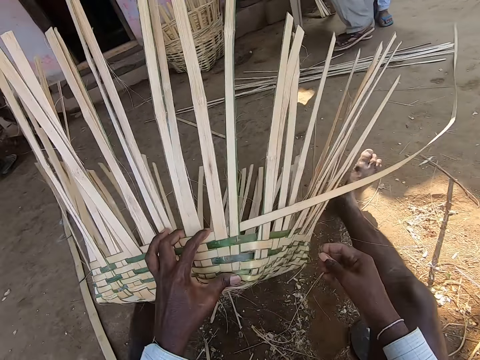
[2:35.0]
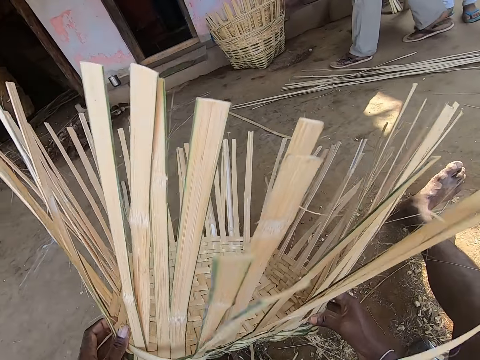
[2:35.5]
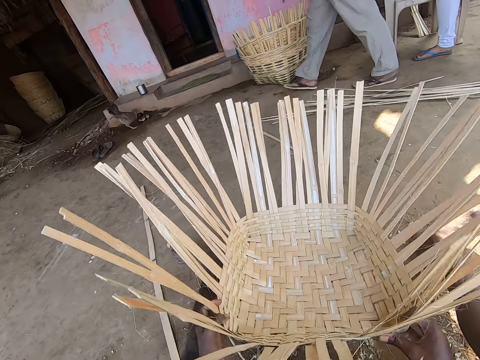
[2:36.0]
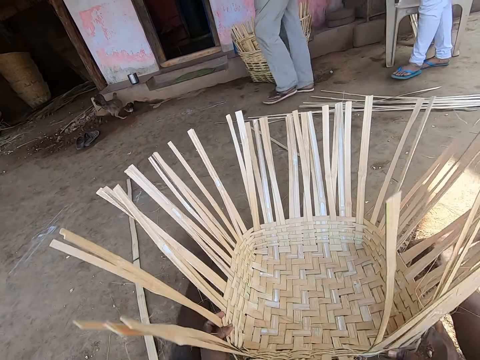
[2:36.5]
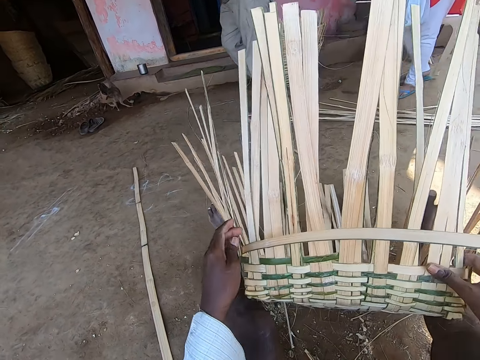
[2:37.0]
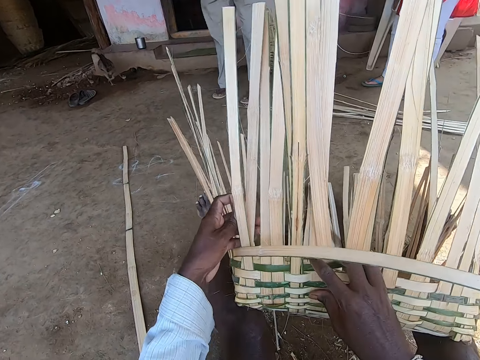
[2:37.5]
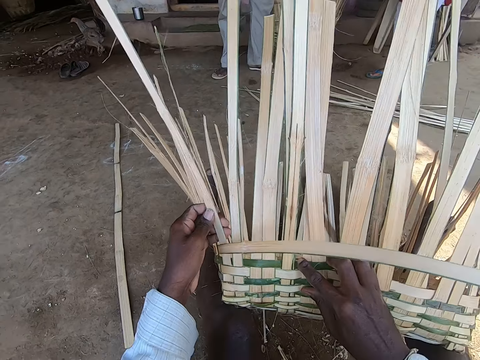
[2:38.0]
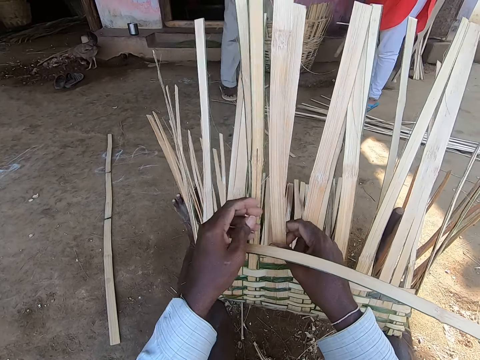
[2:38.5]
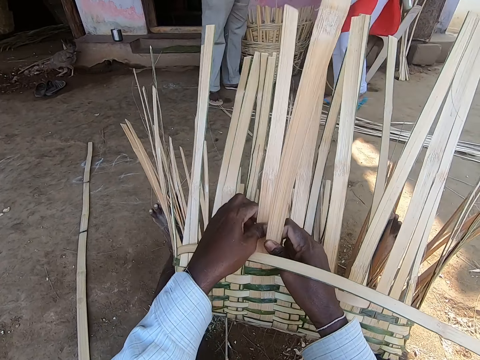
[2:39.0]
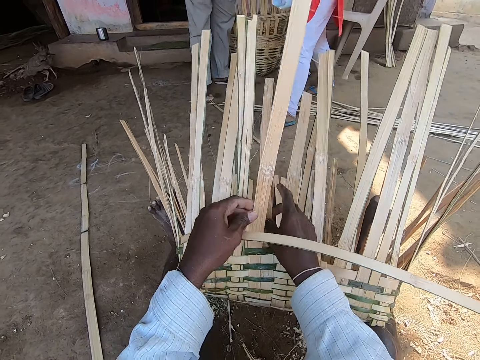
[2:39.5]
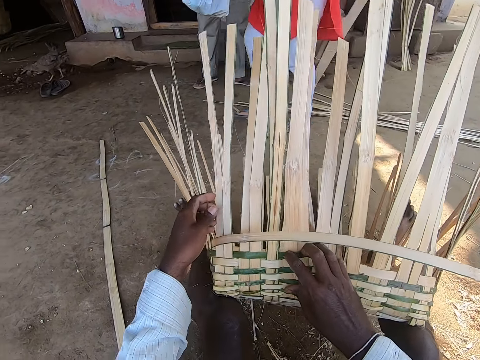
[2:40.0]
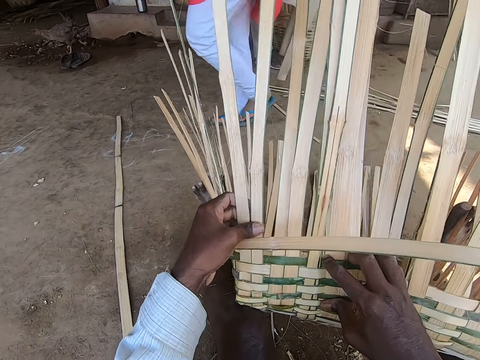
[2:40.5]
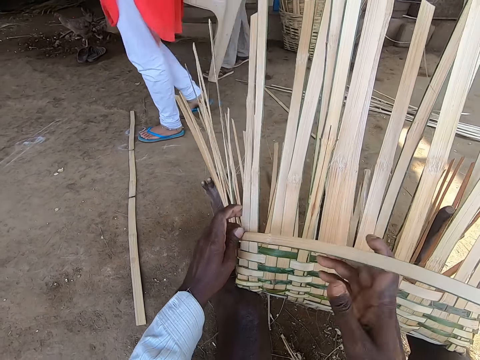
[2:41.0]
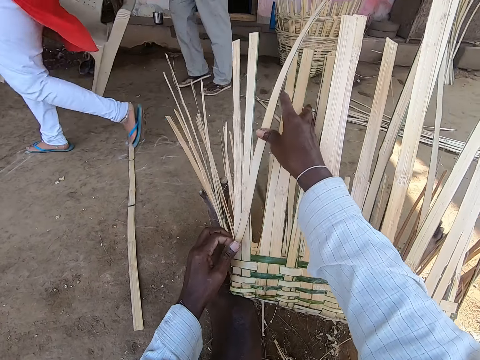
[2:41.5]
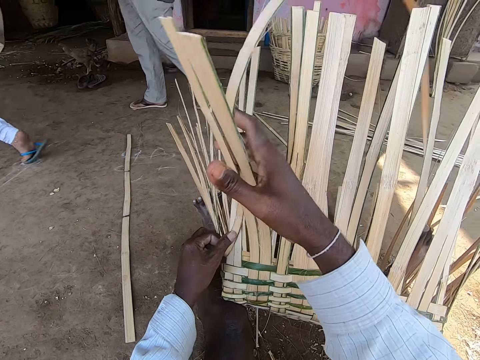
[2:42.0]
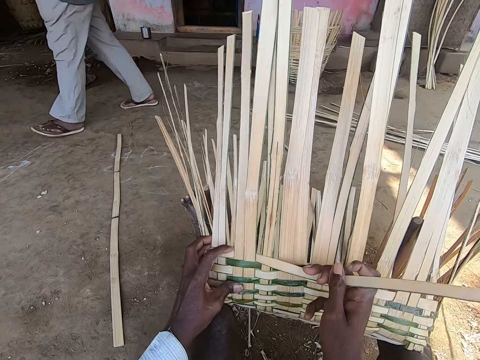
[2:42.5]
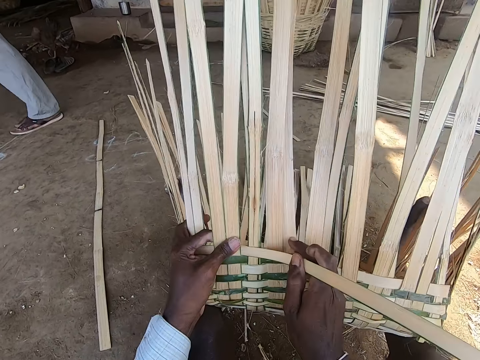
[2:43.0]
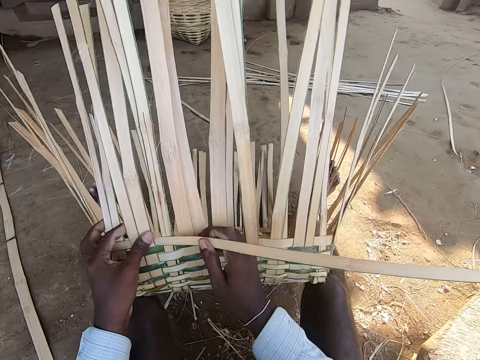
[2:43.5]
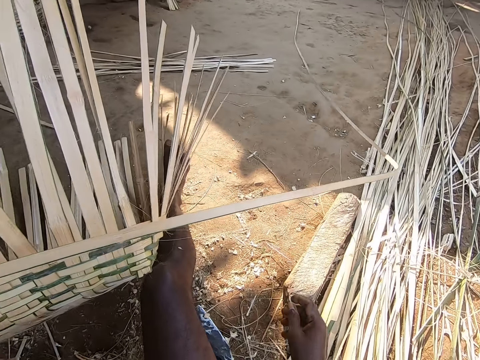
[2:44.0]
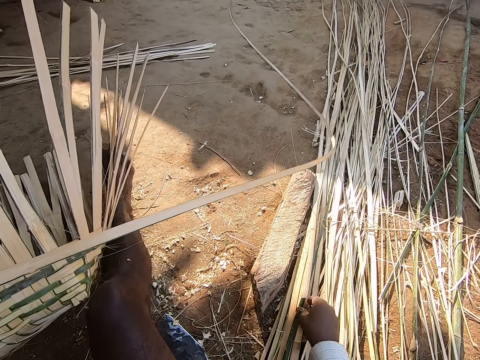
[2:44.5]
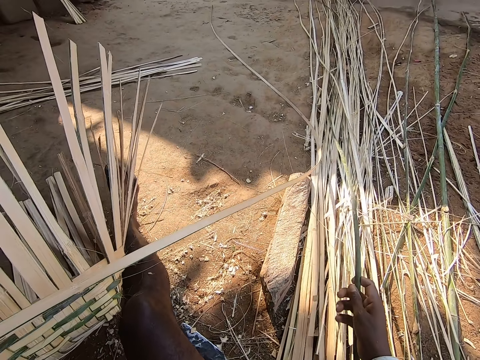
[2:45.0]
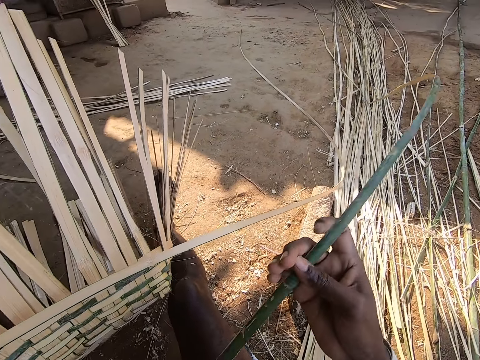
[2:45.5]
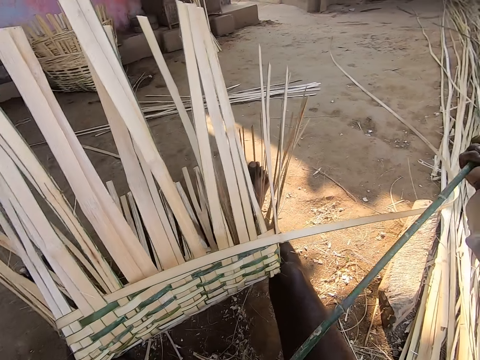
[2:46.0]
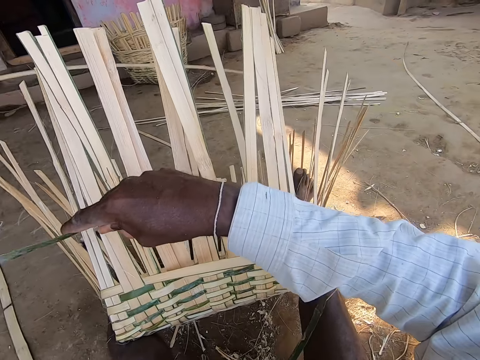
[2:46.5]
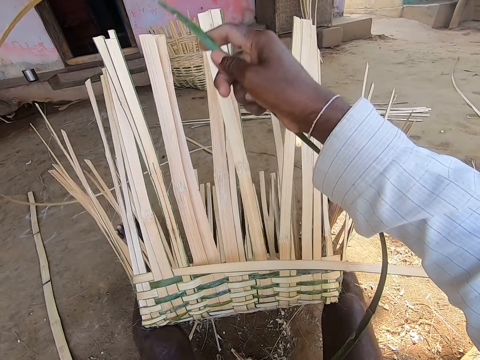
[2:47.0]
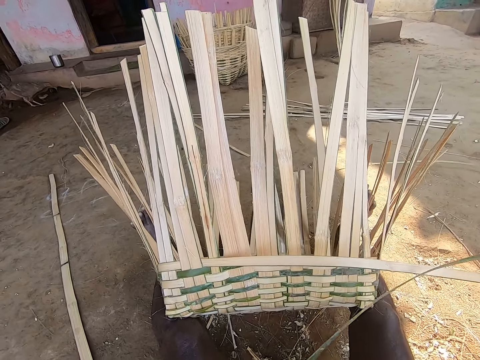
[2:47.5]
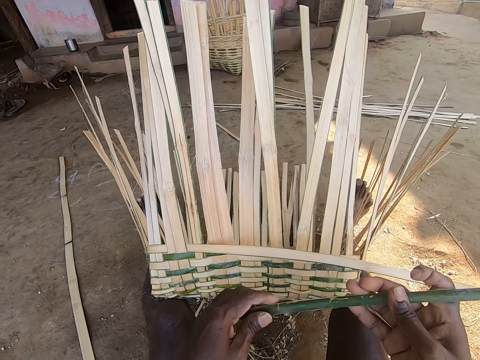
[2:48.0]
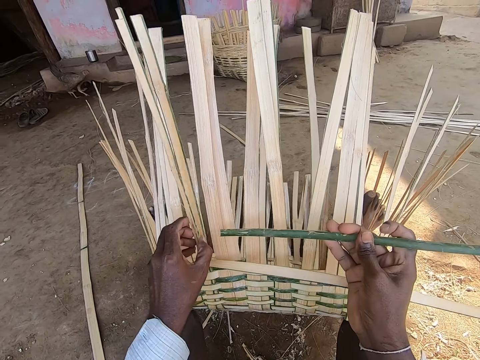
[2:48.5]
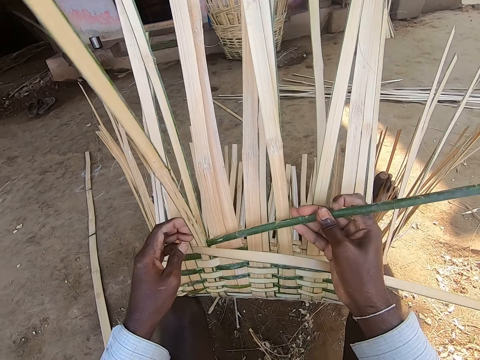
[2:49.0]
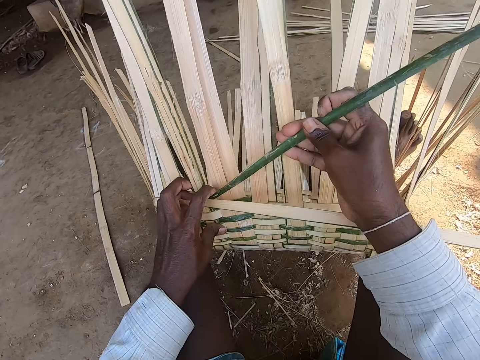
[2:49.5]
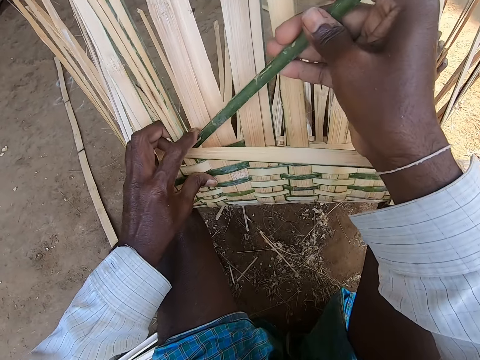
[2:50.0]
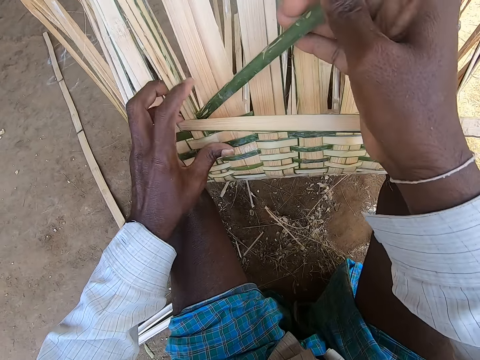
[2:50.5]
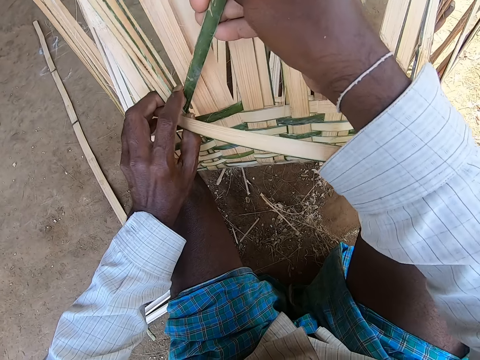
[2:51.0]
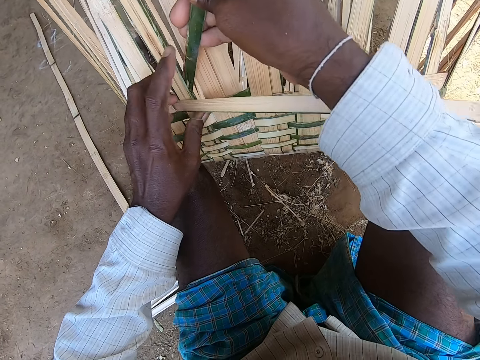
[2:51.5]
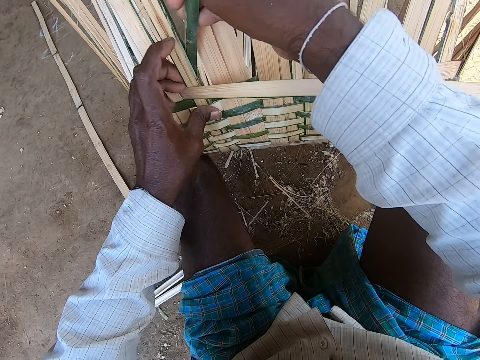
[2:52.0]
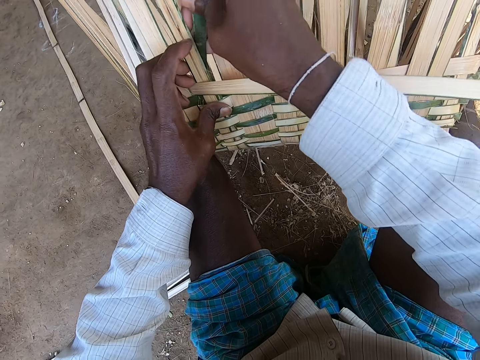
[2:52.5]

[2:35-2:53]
The camera wearer turns the basket on the ground with his left hand. He holds the basket with his hands. He picks the basket in his hands from the ground. He drops the basket in his hands on the ground. He lifts the basket in his hands off the ground. He adjusts the basket strip with his hands. He holds the bamboo strip in his right hand. He weaves the basket in his left hand with the bamboo strip in his right hand. He picks a bamboo strip or sisal from the ground with his right hand. He holds the bamboo strip in his hands. He moves the bamboo strip in his hands. He holds the bamboo strip in his right hand. He adjusts the basket strip with his left hand. He weaves the basket in his left hand with the bamboo strip in his right hand.

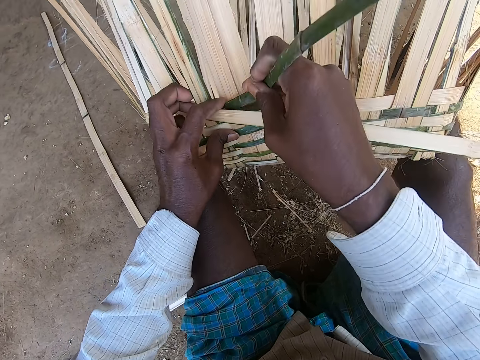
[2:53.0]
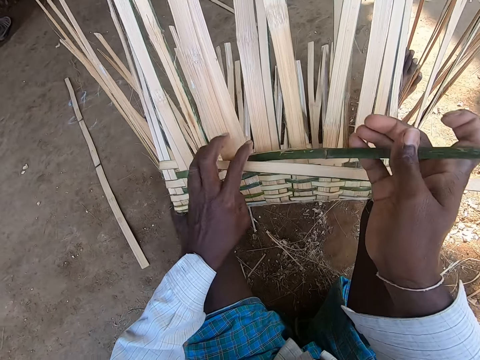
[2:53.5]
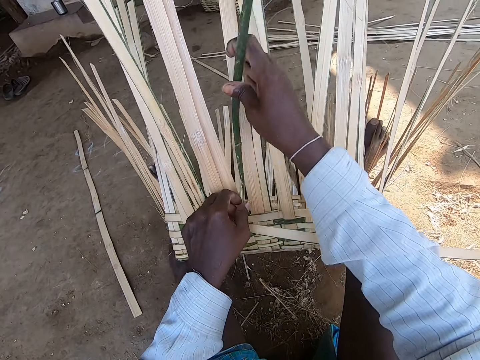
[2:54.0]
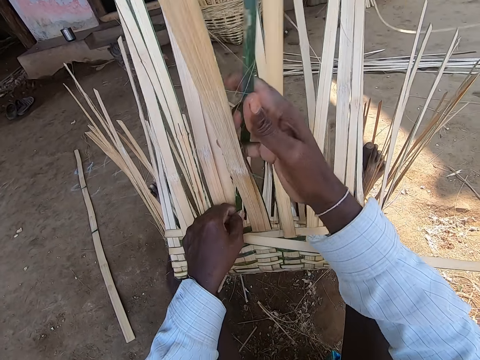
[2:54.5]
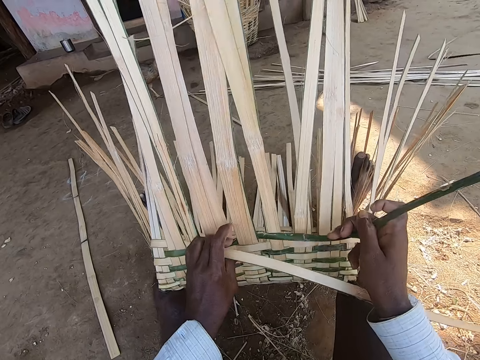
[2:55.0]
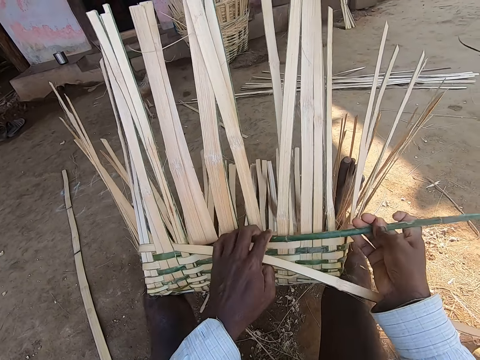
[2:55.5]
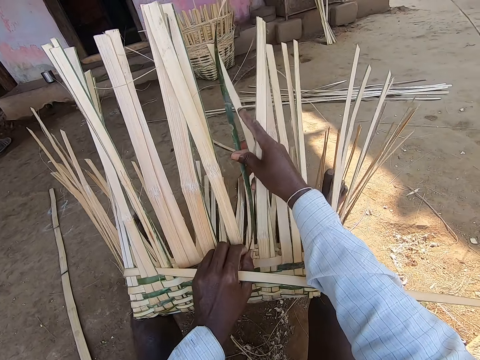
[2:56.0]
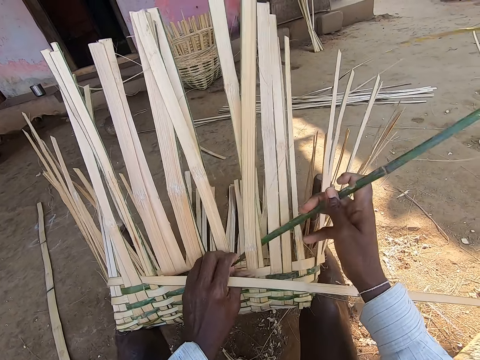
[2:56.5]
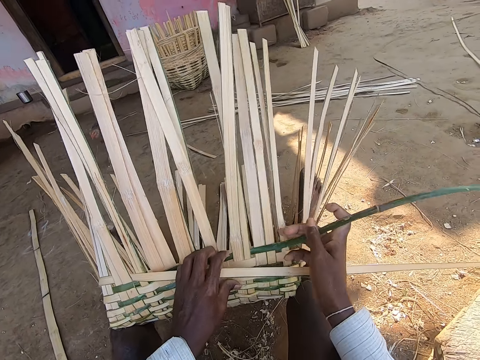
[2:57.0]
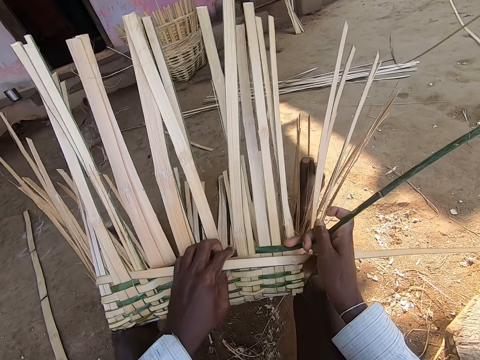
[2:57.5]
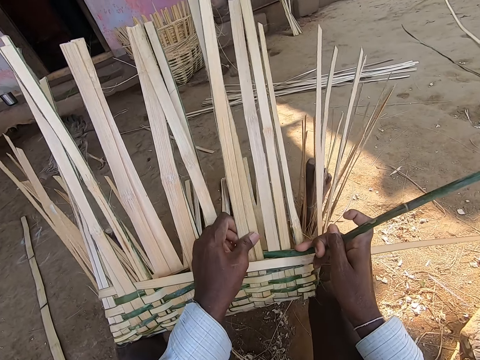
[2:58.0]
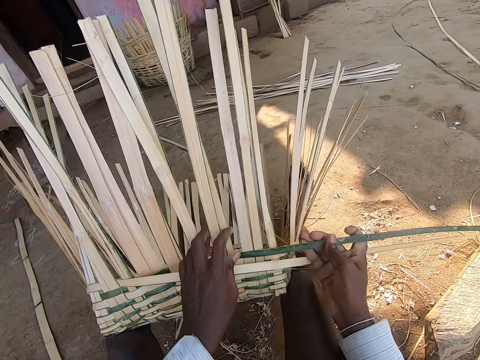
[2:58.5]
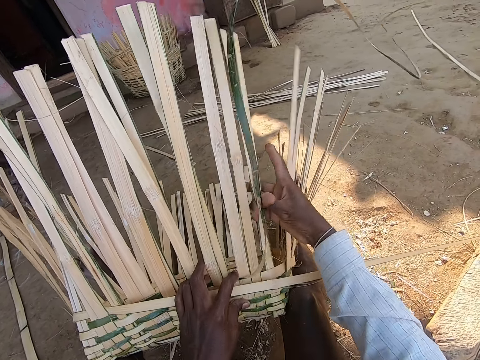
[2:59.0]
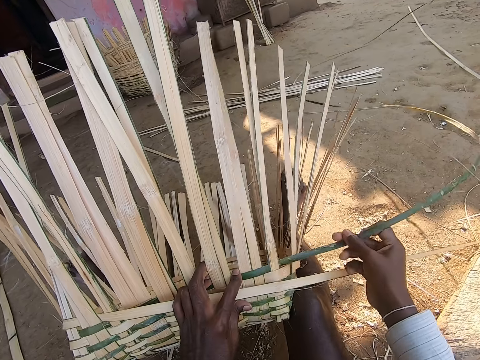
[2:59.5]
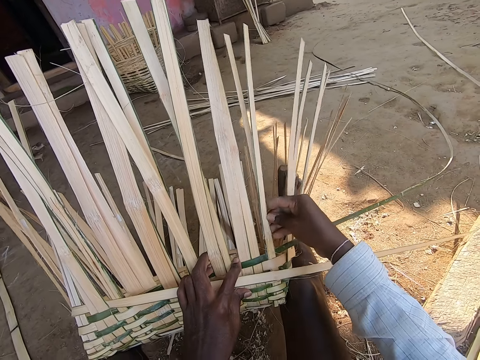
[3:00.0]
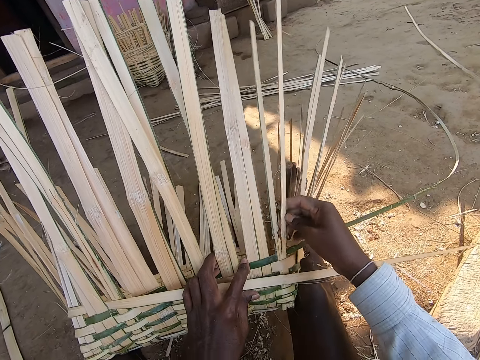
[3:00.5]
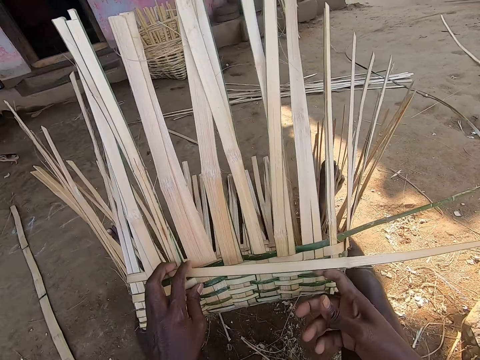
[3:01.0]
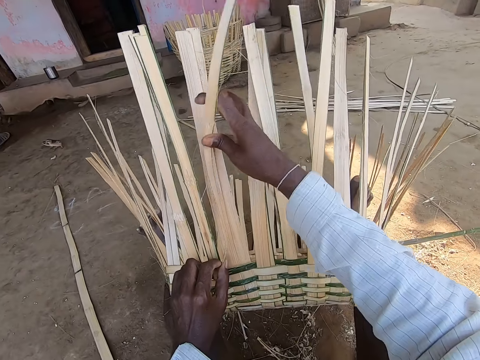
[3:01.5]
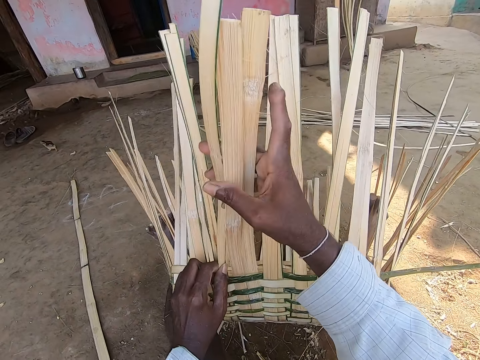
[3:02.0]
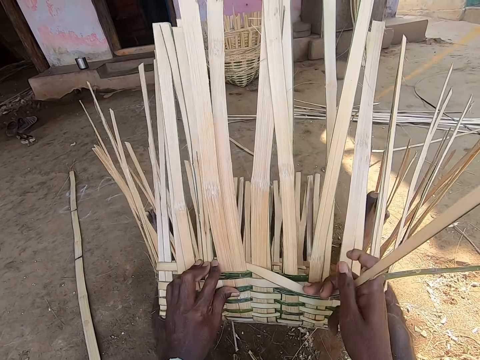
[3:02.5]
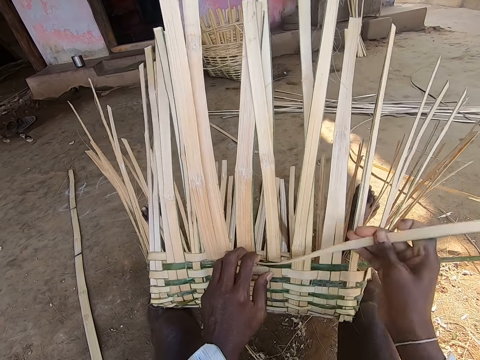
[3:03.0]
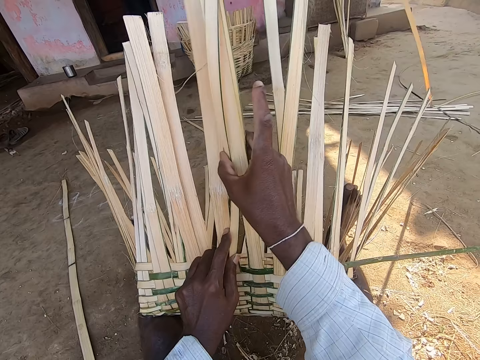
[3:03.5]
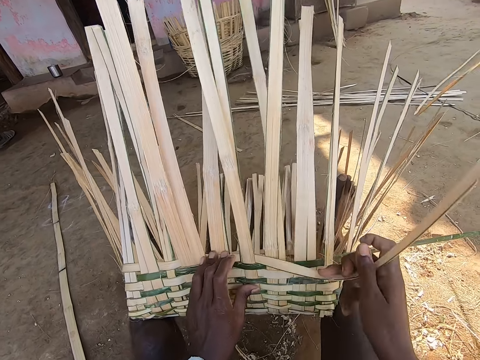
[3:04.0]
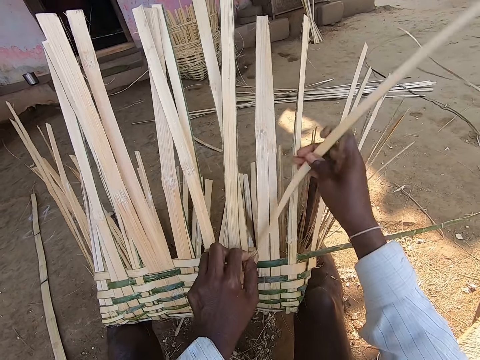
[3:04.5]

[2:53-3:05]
The camera wearer adjusts the basket strip with his right hand. He holds the bamboo strip with his right hand. He weaves the basket in his left hand with the bamboo strip in his right hand.
